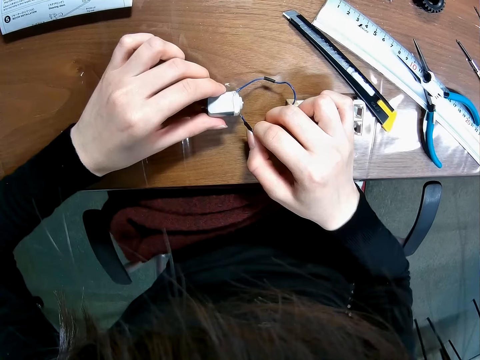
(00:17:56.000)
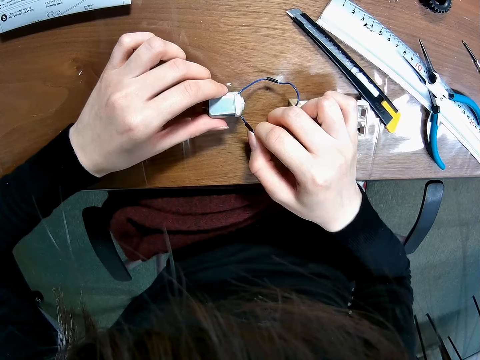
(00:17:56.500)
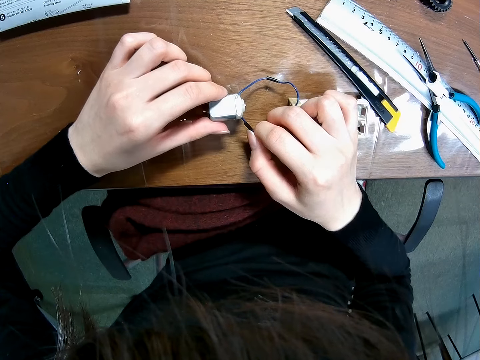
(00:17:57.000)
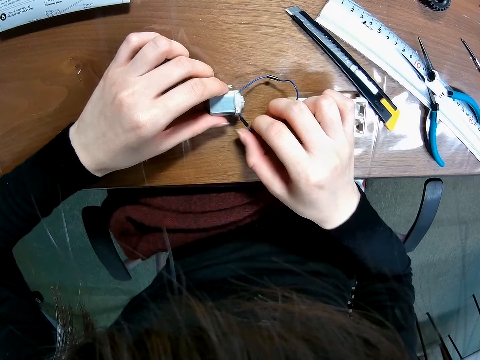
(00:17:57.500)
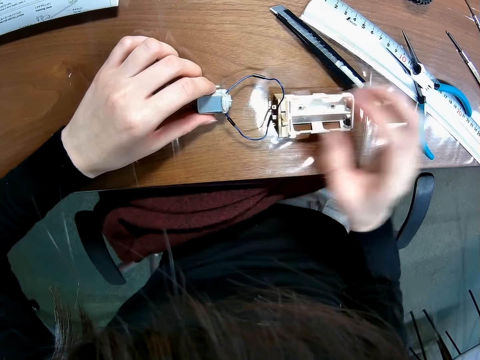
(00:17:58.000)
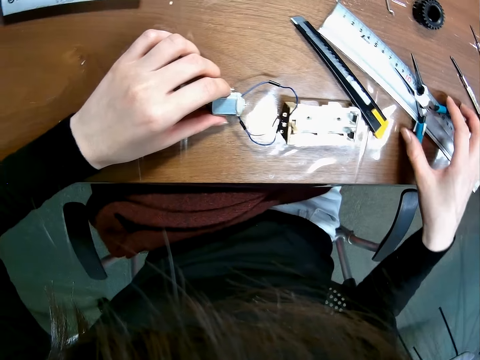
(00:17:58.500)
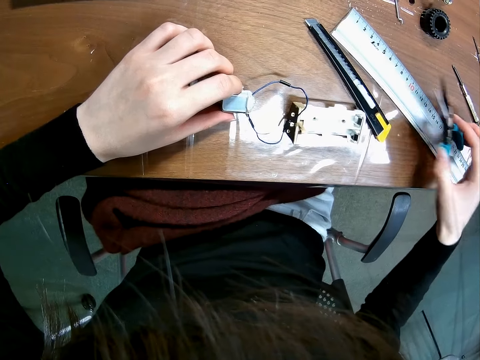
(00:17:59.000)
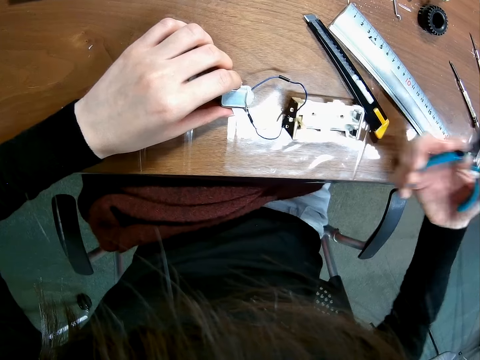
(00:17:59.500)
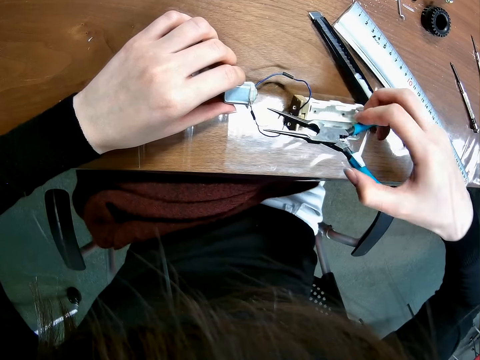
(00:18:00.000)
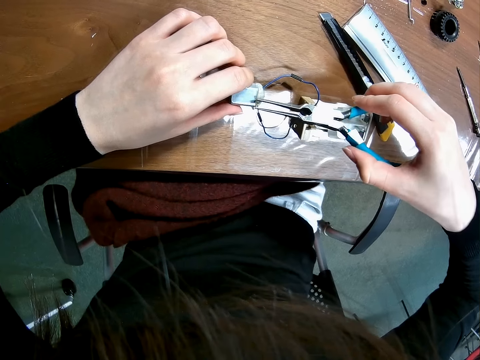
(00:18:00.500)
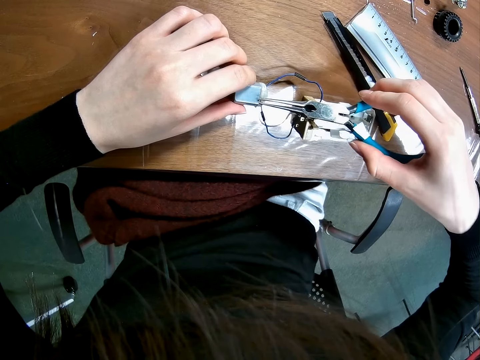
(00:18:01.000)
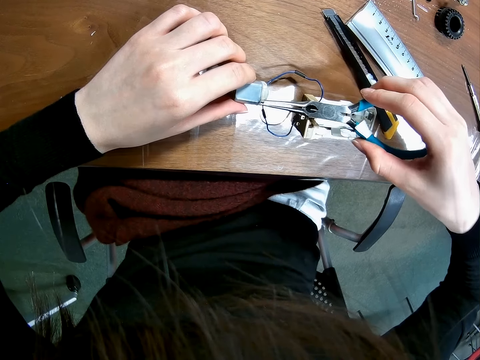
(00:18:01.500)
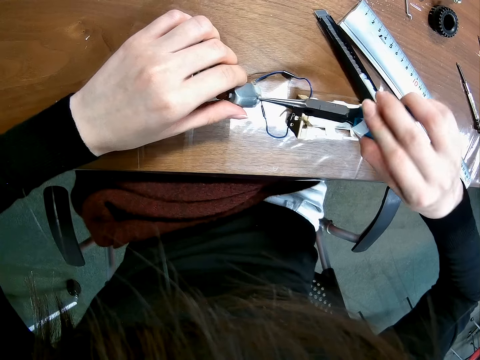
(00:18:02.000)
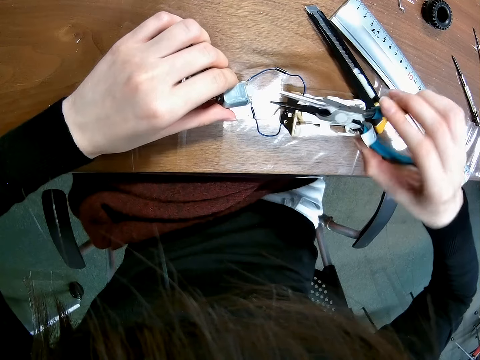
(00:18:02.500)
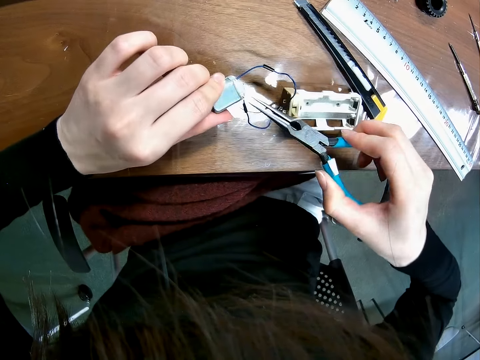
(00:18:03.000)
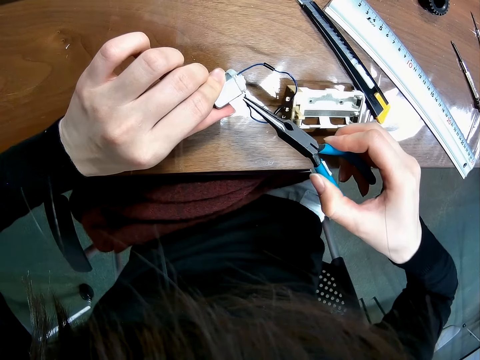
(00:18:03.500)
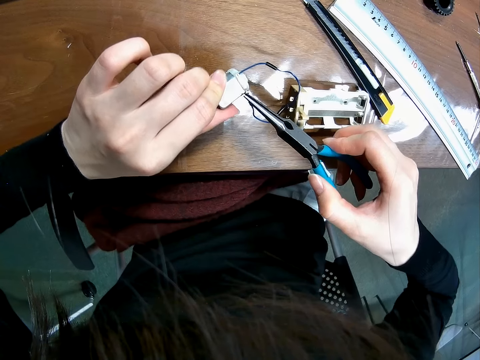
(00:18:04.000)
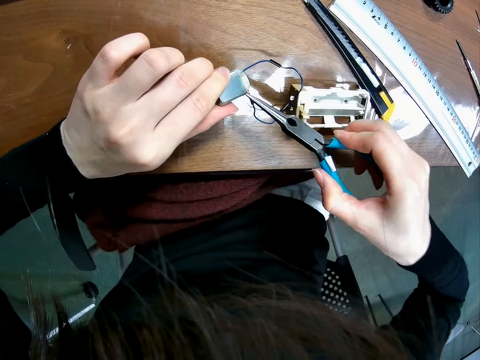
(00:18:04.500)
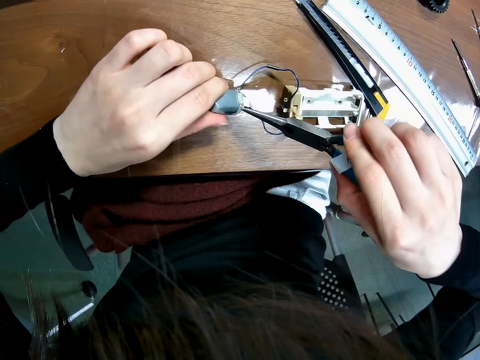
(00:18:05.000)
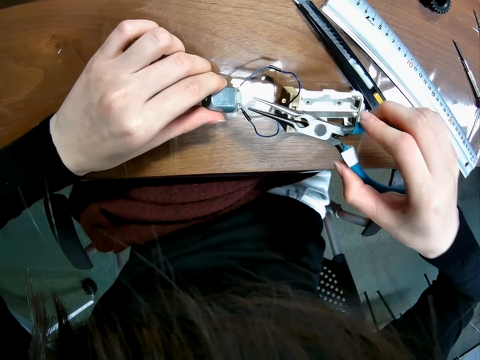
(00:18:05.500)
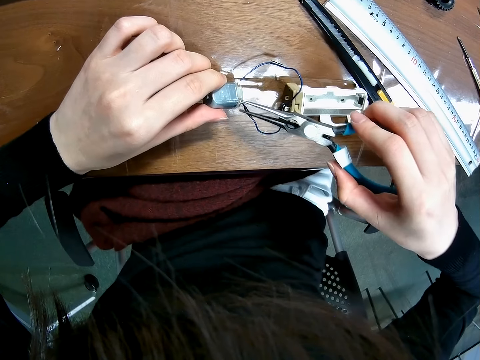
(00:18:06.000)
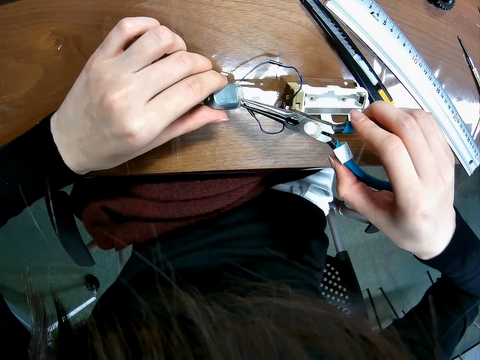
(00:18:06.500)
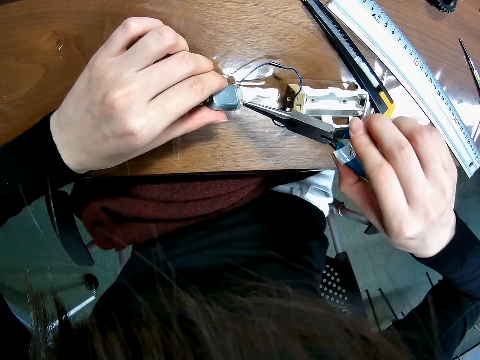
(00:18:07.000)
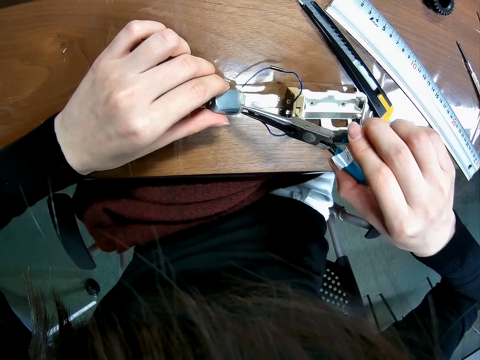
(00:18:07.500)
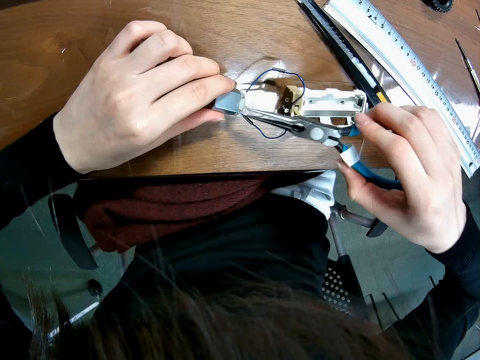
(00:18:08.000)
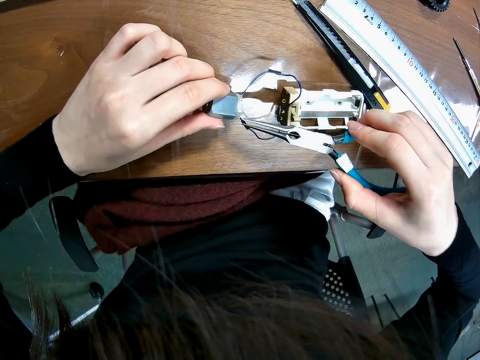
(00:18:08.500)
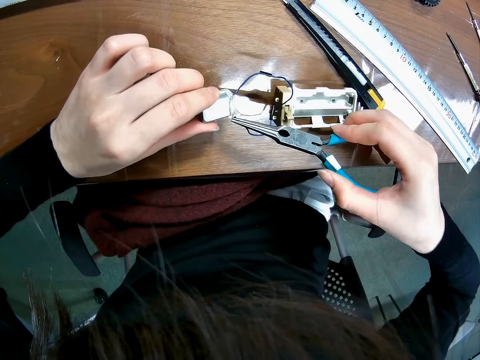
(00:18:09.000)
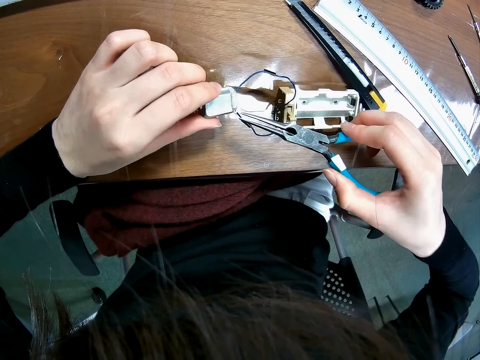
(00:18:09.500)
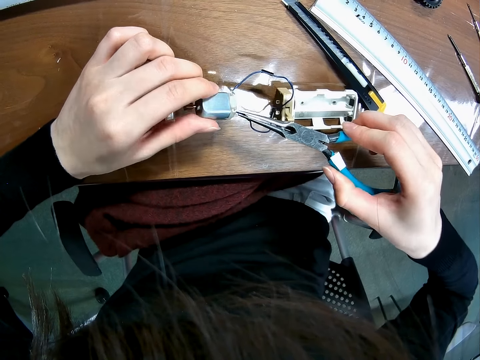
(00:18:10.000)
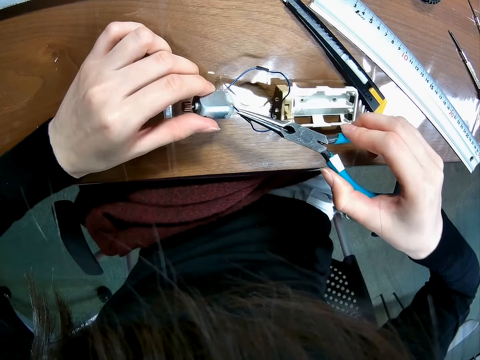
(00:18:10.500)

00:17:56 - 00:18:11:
The camera wearer attaches the wire to the rotor. They pick up pliers from the table. They tighten the wire to the rotor with the pliers. They fix the nuts with the pliers.

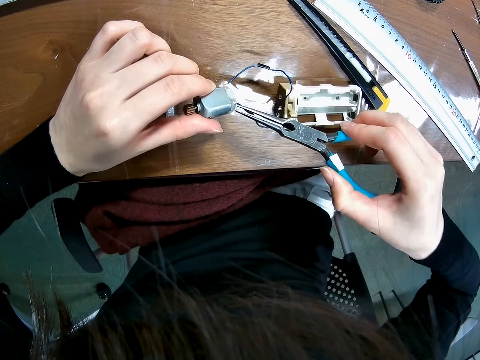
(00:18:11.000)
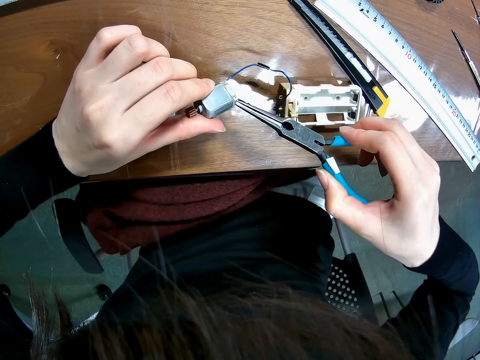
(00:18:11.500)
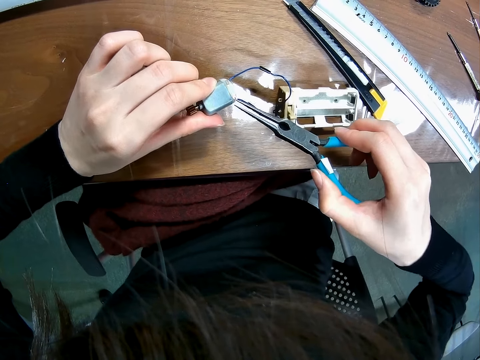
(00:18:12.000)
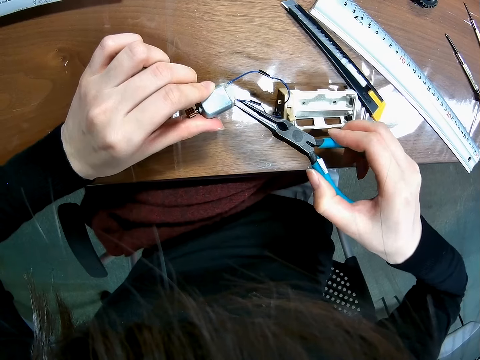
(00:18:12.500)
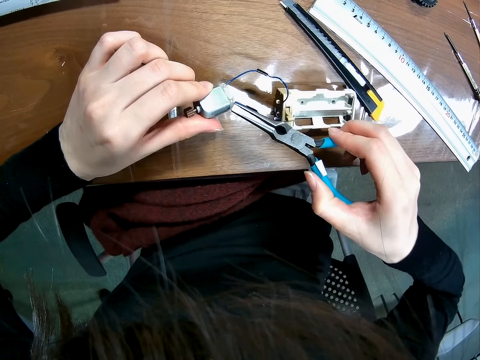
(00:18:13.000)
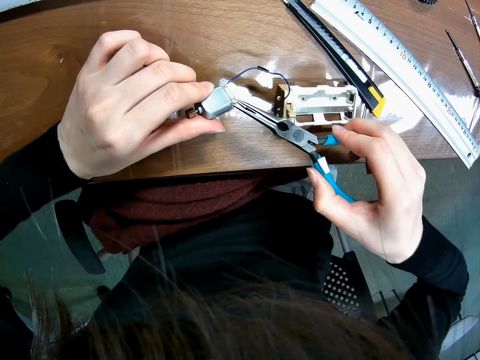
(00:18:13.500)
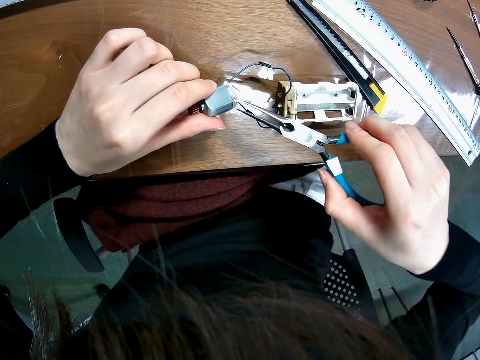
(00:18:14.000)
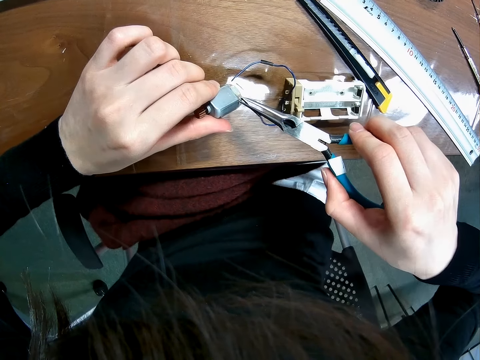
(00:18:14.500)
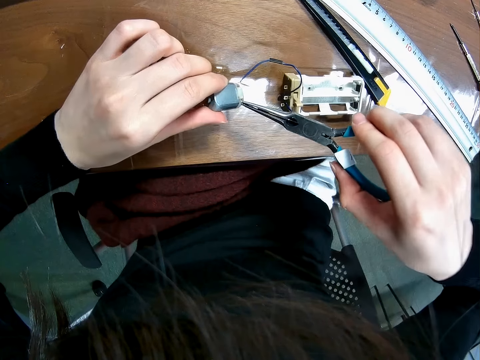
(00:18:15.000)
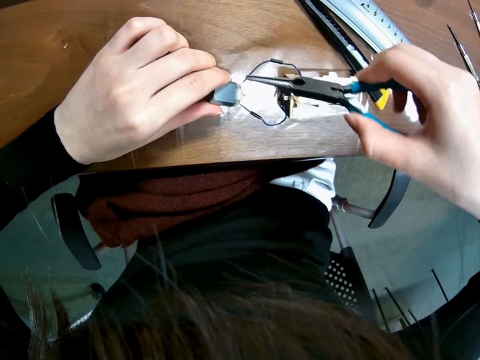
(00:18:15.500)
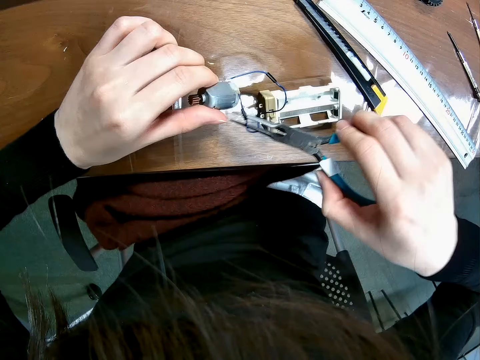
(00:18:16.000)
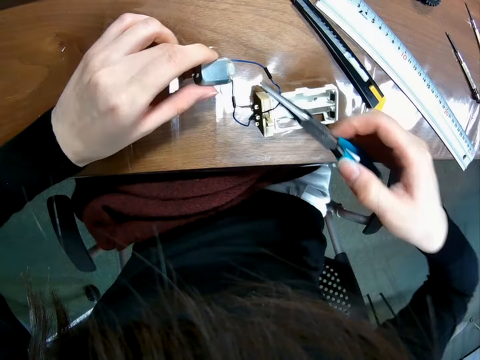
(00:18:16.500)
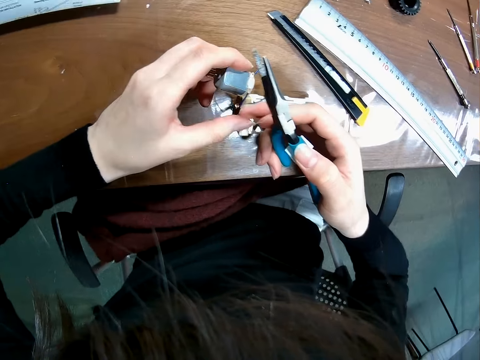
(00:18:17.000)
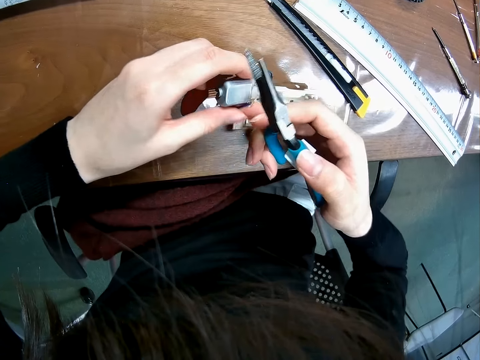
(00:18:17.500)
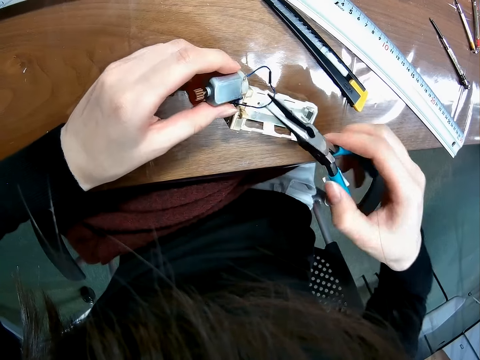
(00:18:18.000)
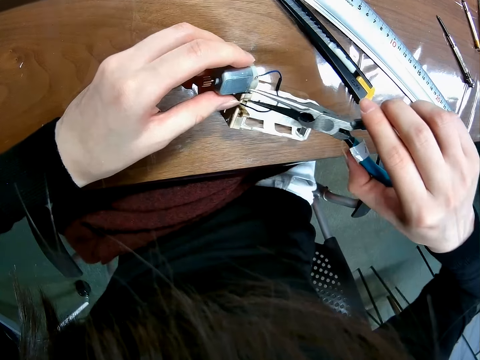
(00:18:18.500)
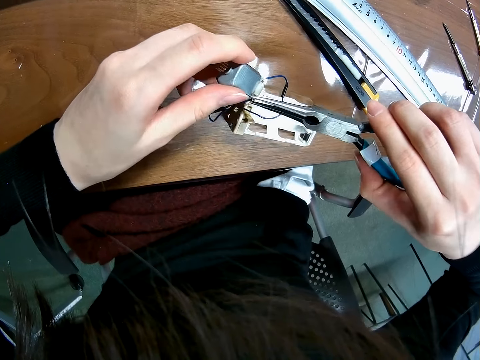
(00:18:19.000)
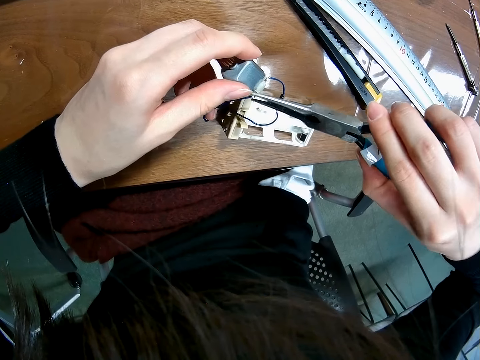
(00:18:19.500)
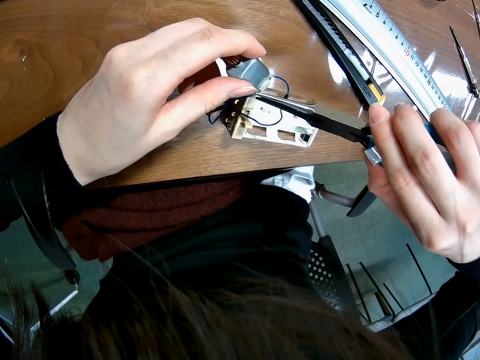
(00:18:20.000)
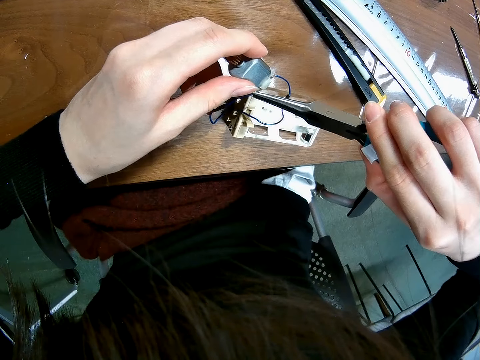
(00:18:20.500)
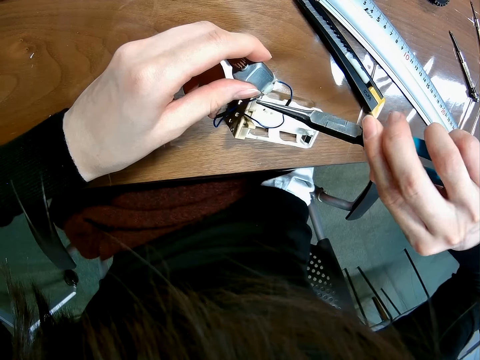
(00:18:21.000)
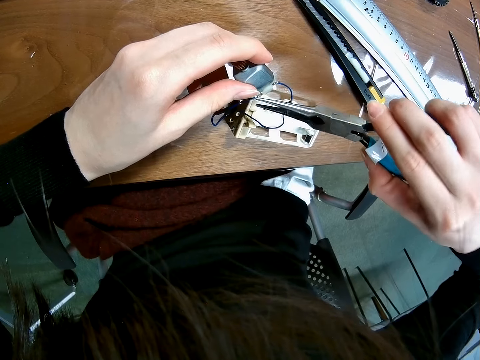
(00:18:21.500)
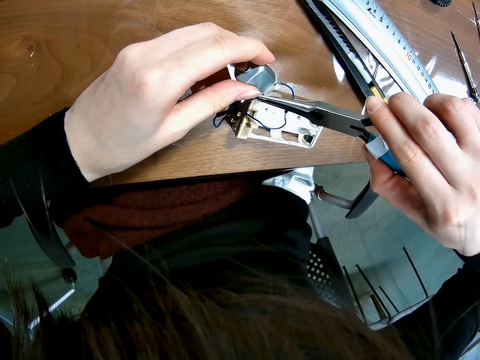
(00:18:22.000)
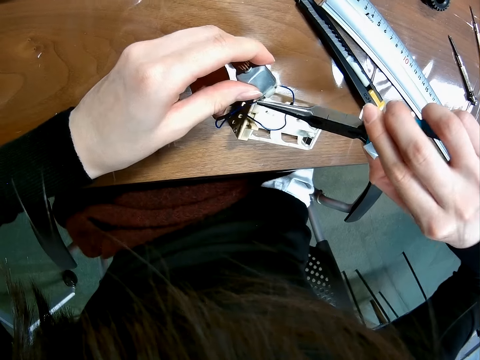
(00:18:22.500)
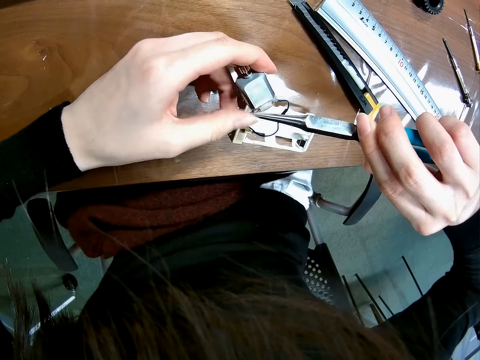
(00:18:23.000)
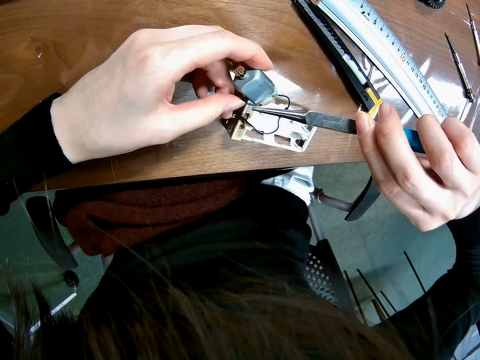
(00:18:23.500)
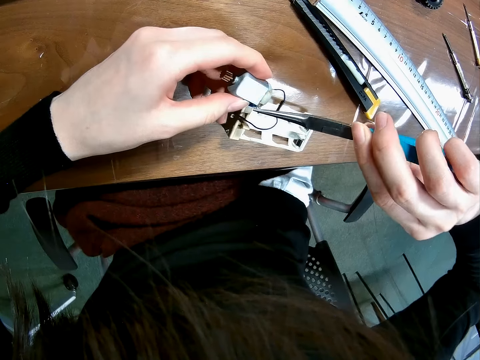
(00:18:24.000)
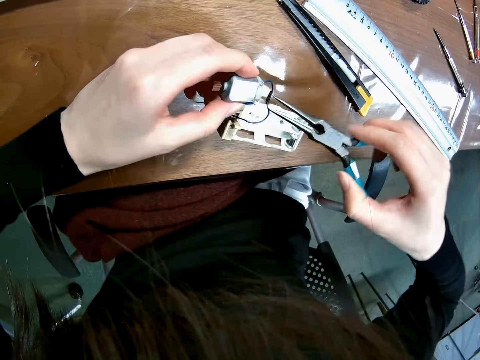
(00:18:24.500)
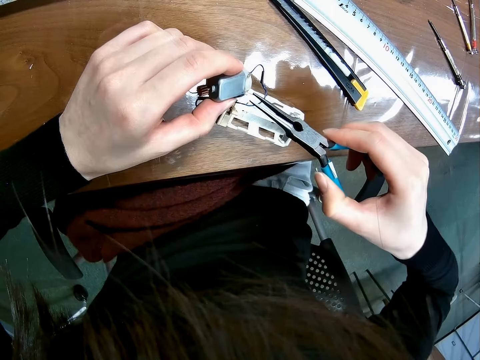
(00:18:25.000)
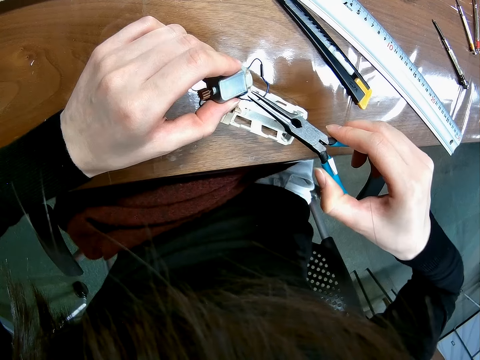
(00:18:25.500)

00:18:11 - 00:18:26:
The camera wearer holds the wire and the electric motor with his left hand. He ties the wire to the electric motor with the pliers.
